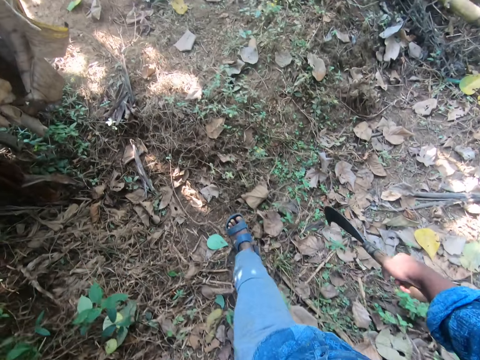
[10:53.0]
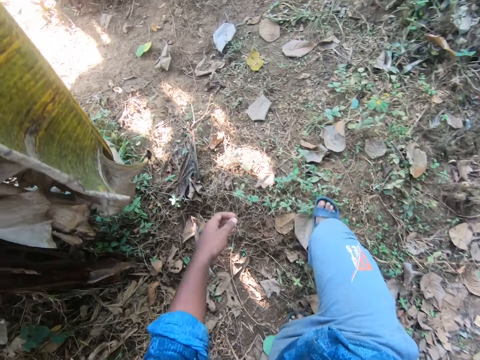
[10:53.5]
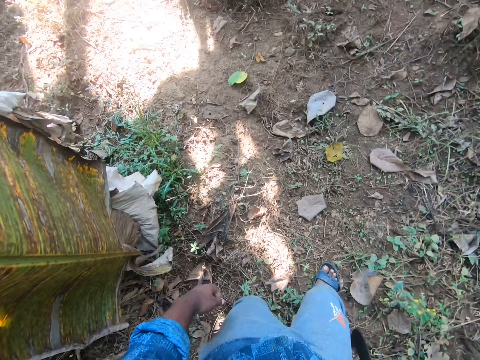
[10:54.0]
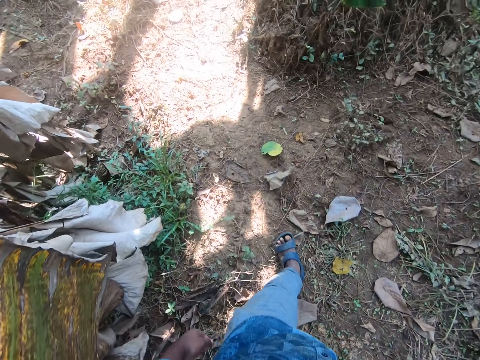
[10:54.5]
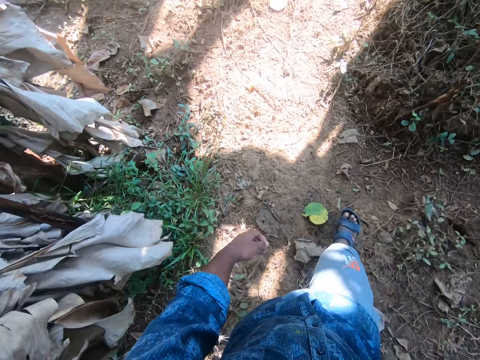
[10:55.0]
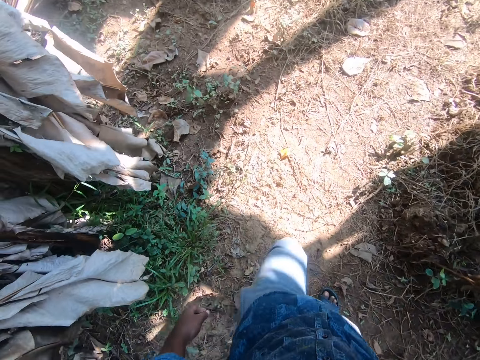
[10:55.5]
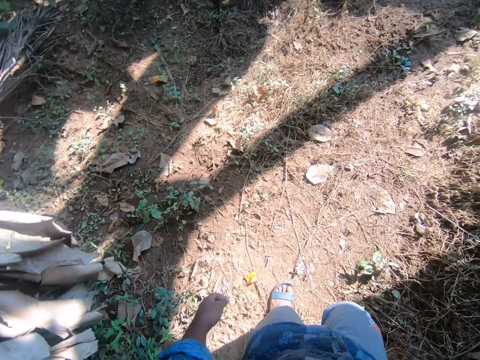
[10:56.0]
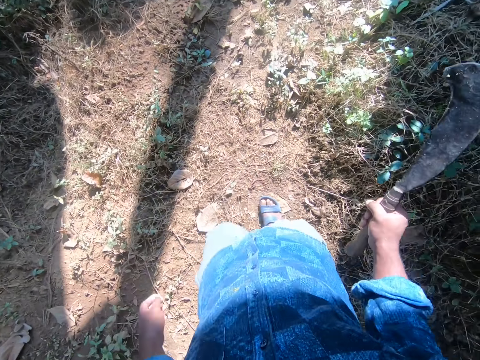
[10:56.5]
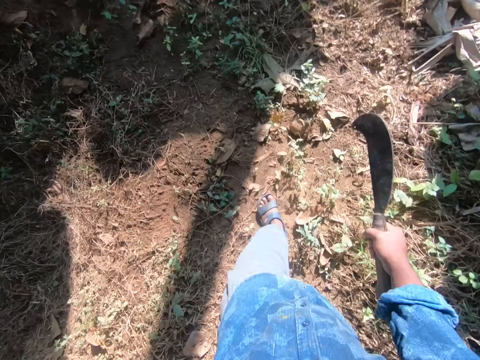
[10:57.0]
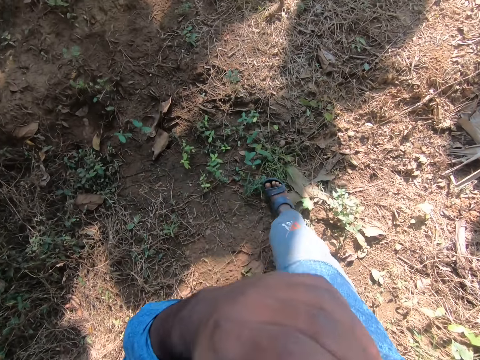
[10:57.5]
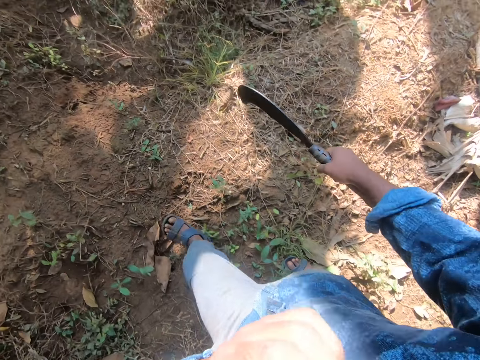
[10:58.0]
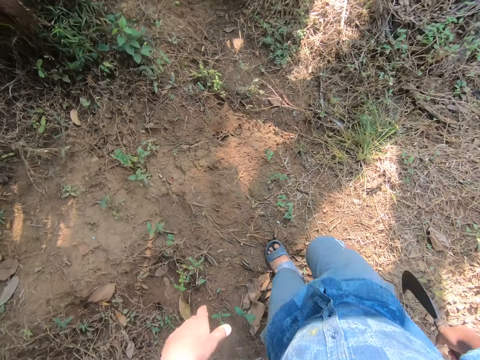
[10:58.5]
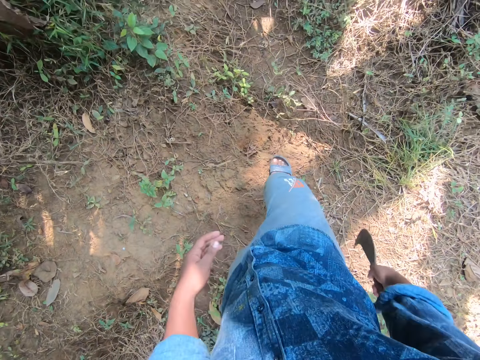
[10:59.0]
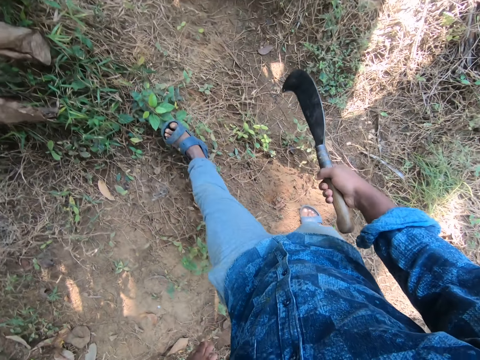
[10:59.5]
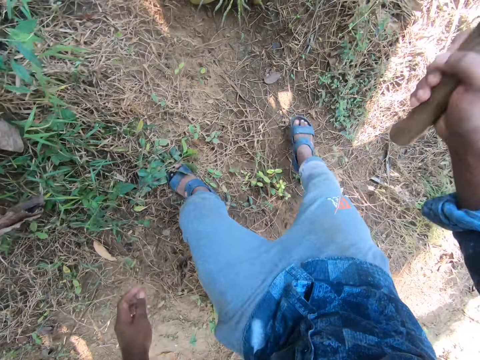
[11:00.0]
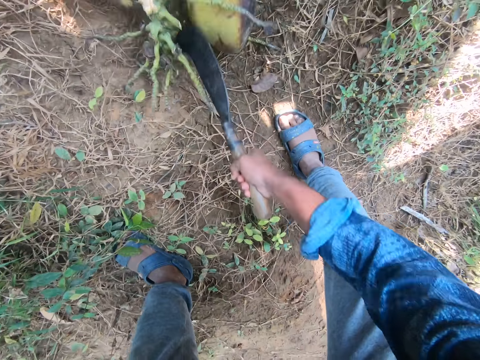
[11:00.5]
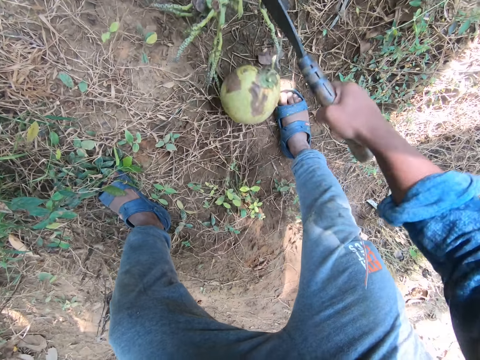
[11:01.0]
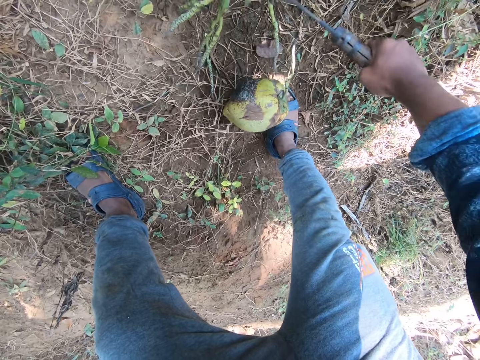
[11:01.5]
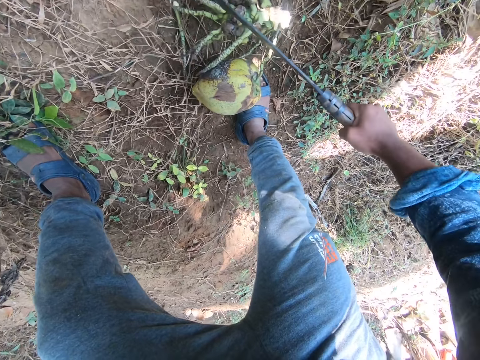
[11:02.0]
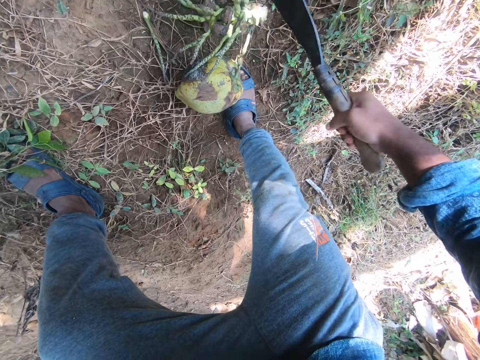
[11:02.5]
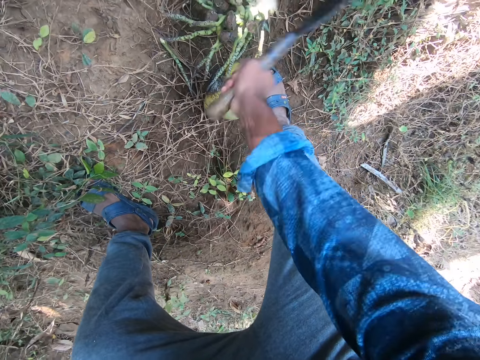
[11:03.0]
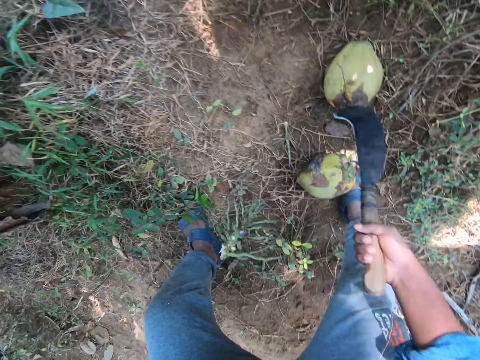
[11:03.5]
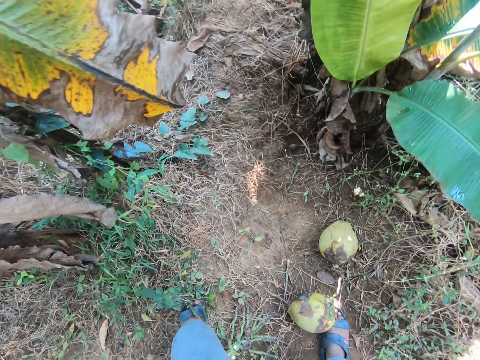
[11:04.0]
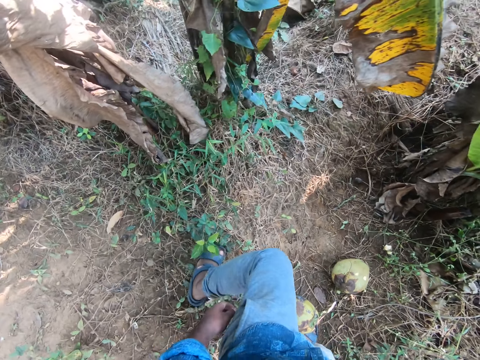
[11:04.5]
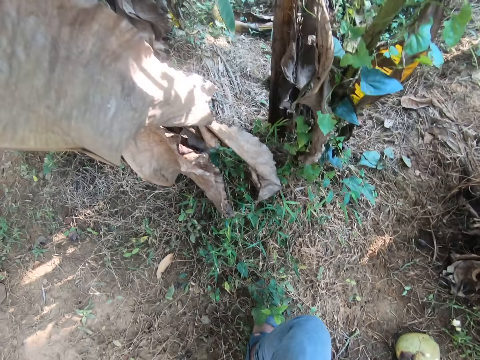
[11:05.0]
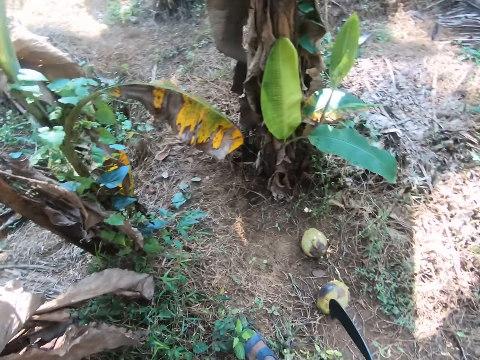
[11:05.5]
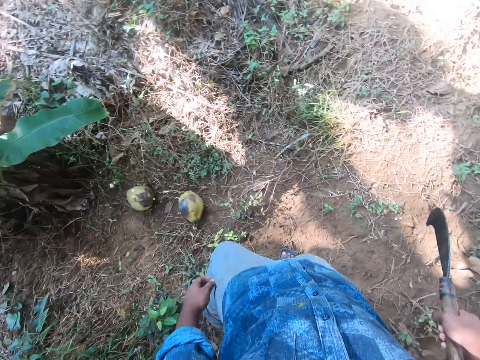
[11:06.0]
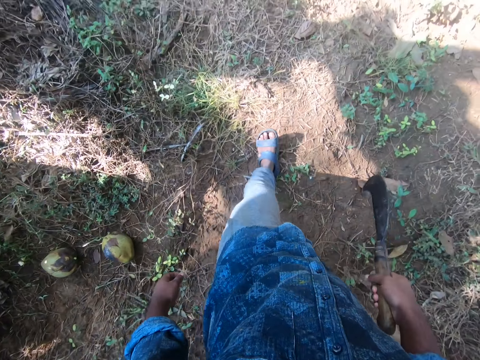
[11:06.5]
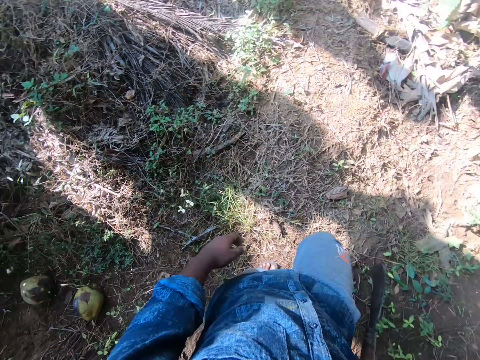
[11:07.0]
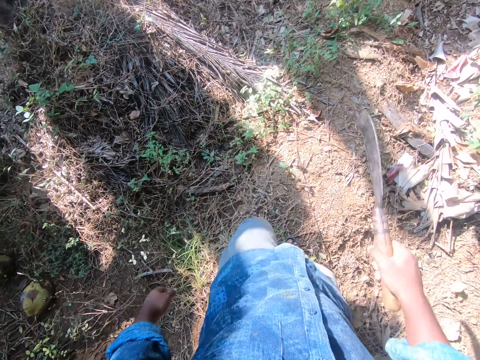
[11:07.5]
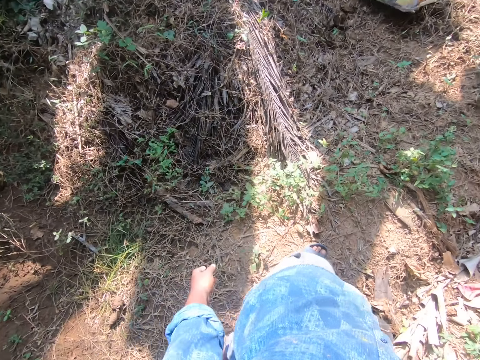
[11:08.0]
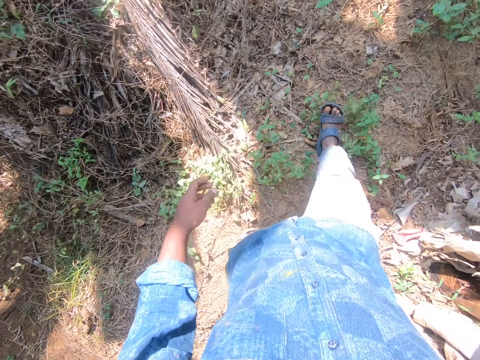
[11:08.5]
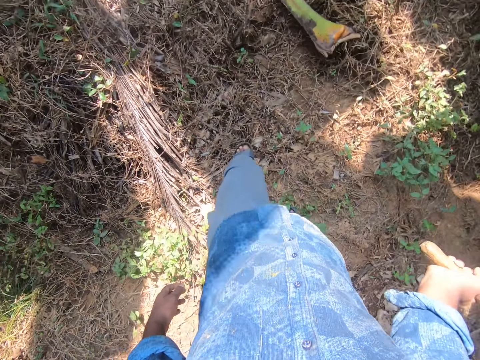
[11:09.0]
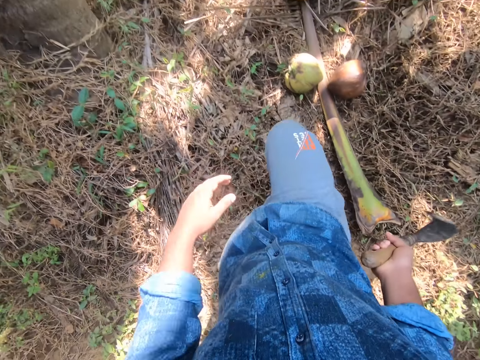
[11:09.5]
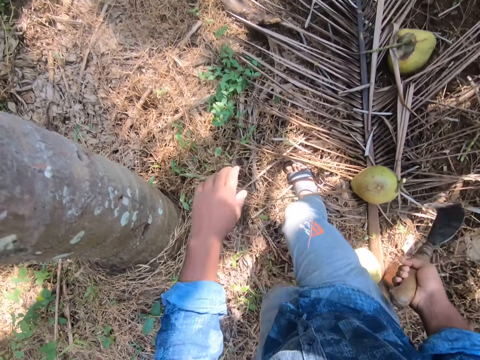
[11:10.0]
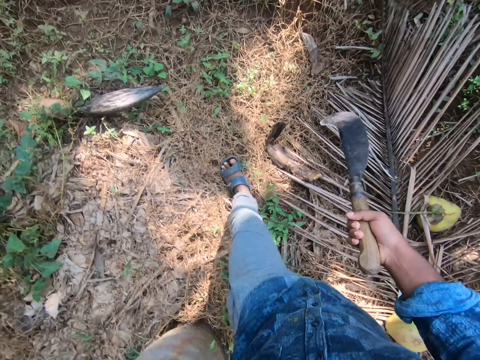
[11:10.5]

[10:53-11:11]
The camera wearer raises the left hand and lowers the left hand. He cuts a coconut from its stem with the billhook in his right hand. He moves the stem with the billhook in his right hand. He cuts the stem with the billhook in his right hand. He looks around. He walks on the ground with the billhook in his right hand. He cuts a banana leaf.

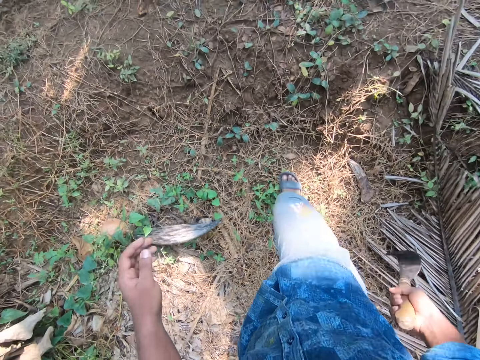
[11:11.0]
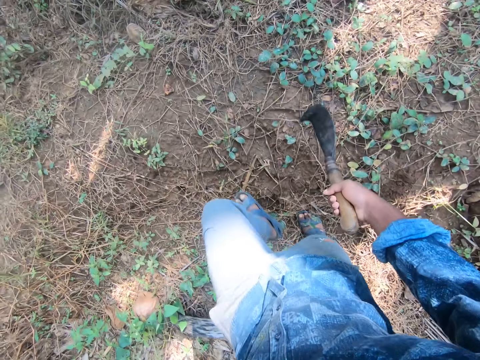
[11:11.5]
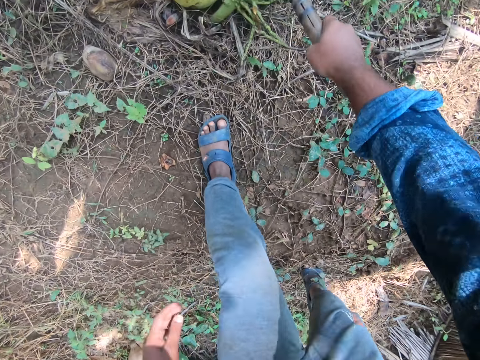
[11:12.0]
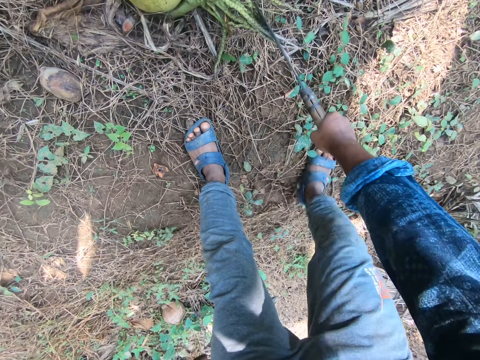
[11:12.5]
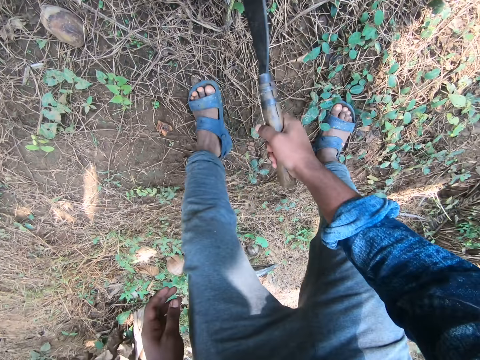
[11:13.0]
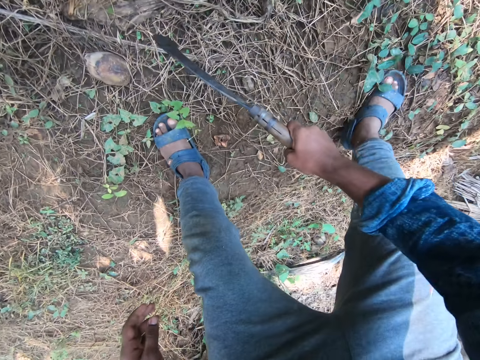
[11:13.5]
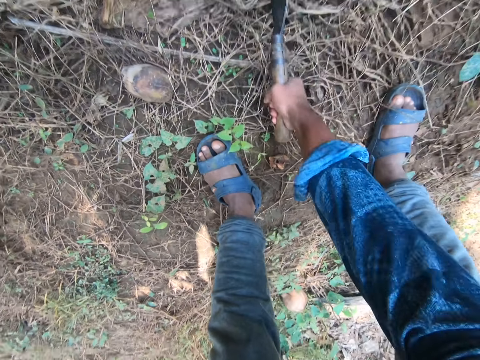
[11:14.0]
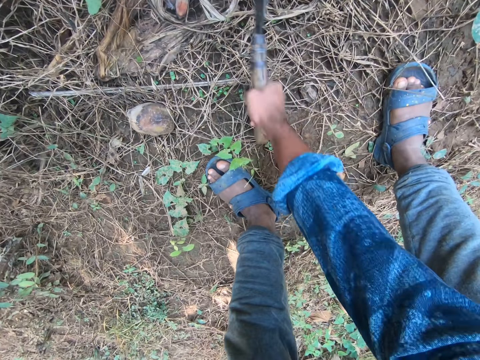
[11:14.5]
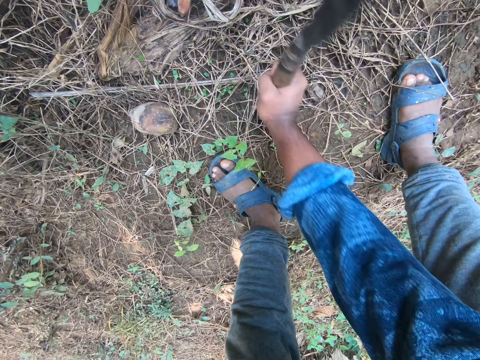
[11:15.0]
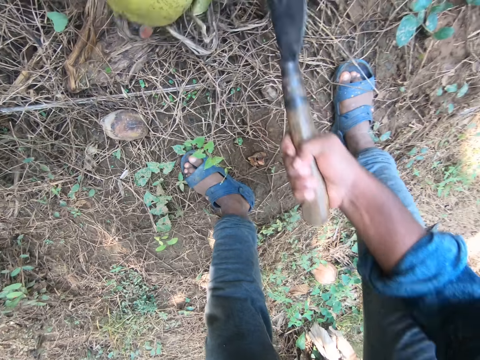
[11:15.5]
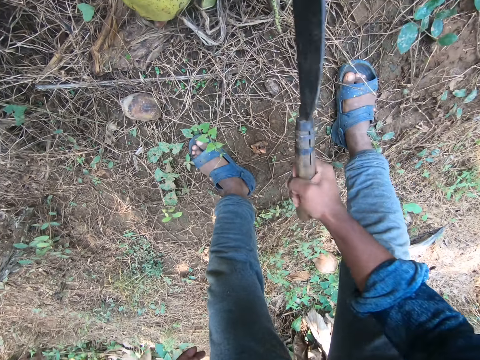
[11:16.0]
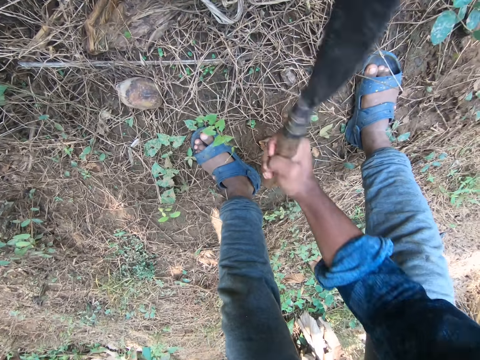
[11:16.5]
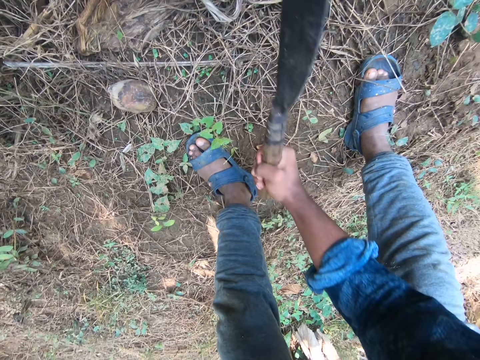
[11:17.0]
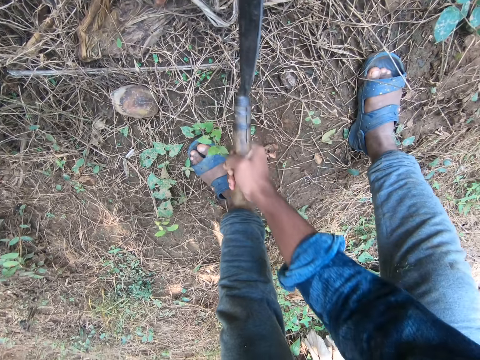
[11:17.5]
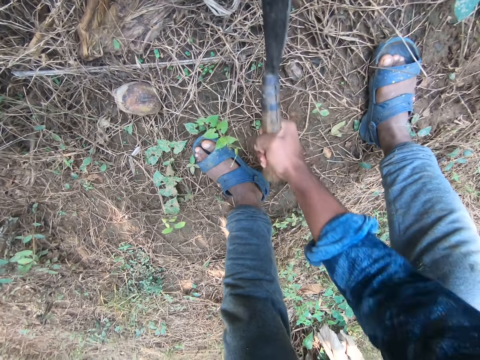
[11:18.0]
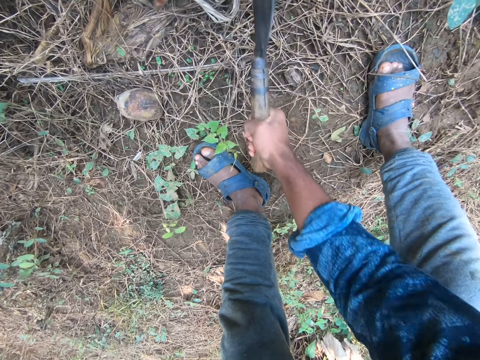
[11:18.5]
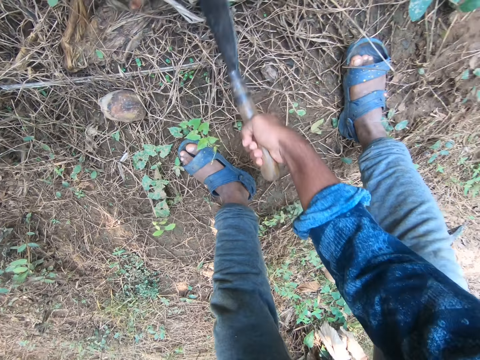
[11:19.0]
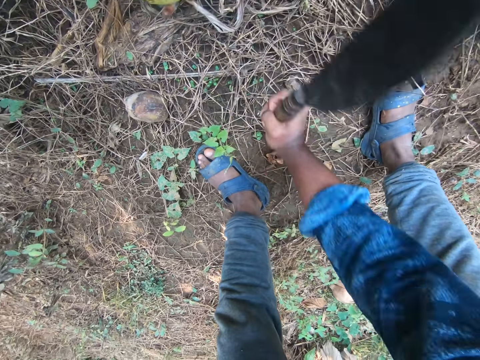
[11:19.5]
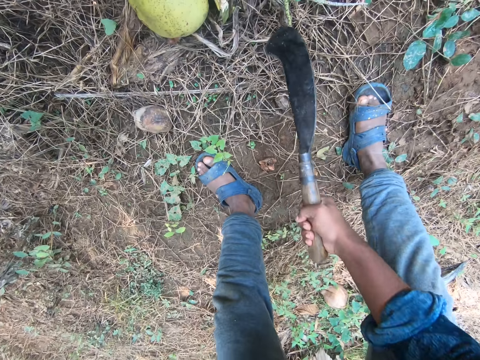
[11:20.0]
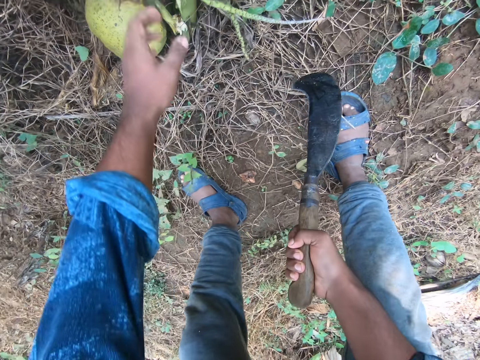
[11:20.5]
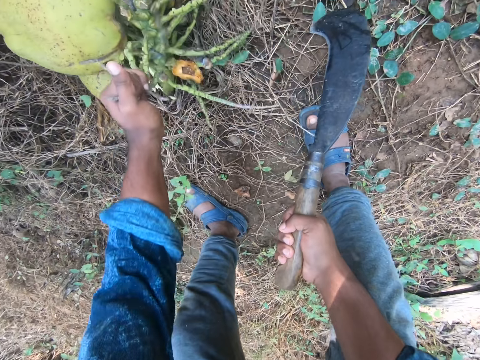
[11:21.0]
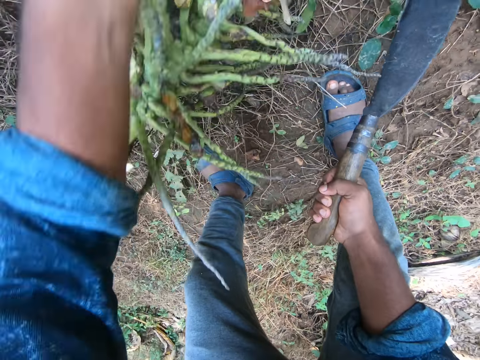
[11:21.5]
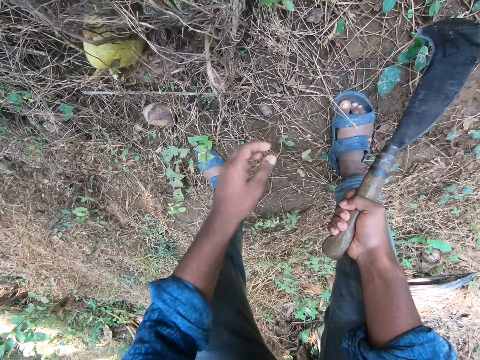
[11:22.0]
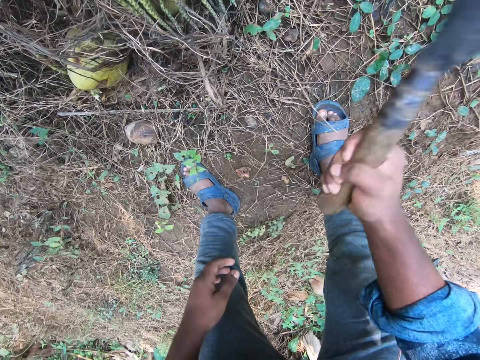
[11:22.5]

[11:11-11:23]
The camera wearer touches the stem of some coconuts with the billhook in his right hand. He hits the stem of the coconuts with the billhook in his right hand. He cuts a coconut using a knife. He drags up the coconuts by its stem with his left hand. He holds the coconut with the left hand. He drops the coconuts on the ground with his left hand. He cuts the coconut from its stem with the billhook in his right hand.
